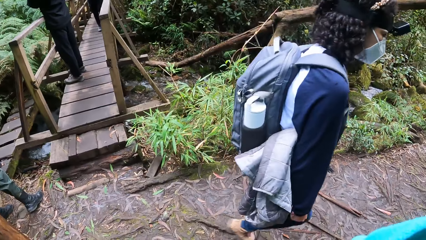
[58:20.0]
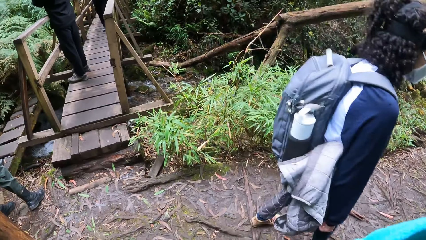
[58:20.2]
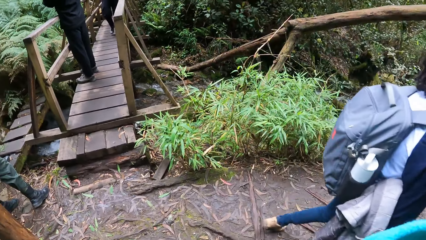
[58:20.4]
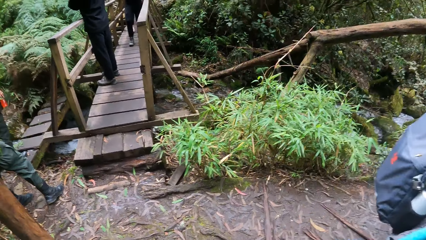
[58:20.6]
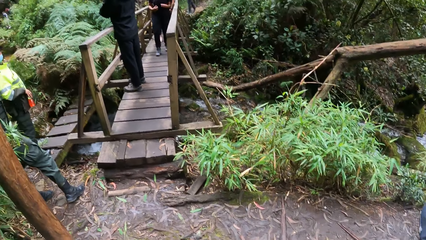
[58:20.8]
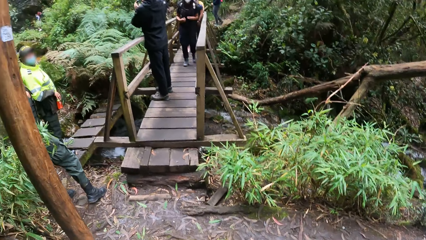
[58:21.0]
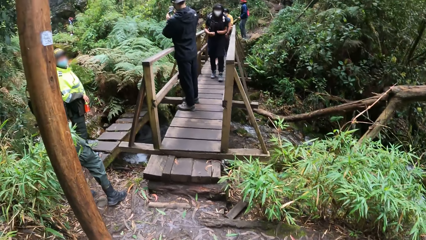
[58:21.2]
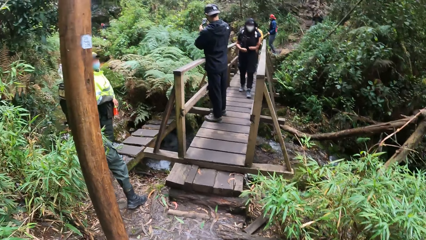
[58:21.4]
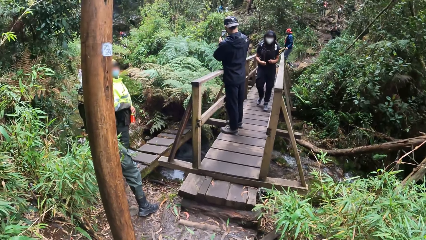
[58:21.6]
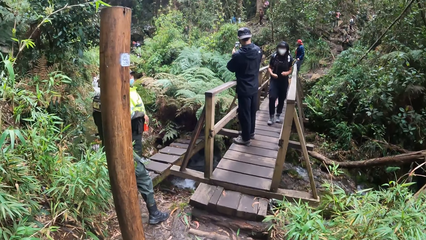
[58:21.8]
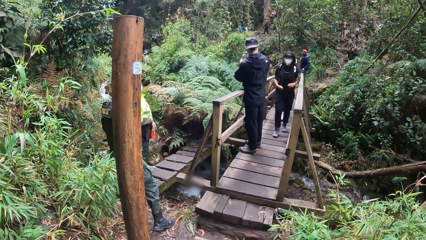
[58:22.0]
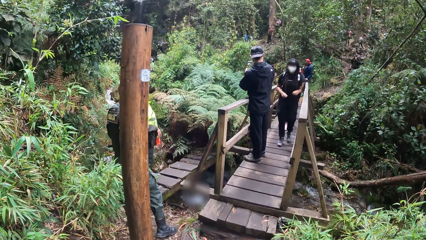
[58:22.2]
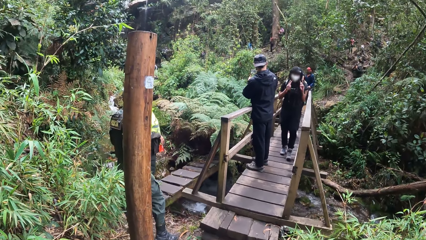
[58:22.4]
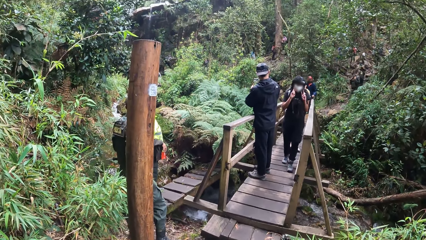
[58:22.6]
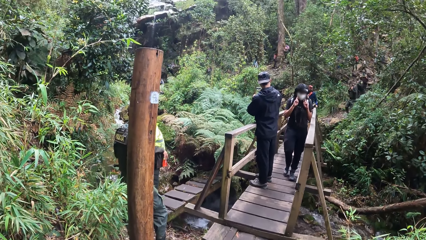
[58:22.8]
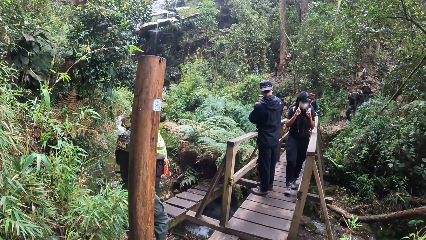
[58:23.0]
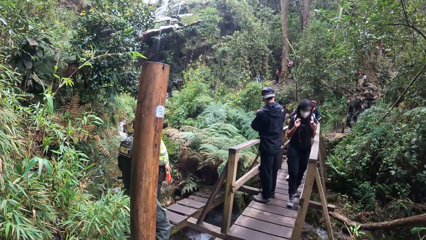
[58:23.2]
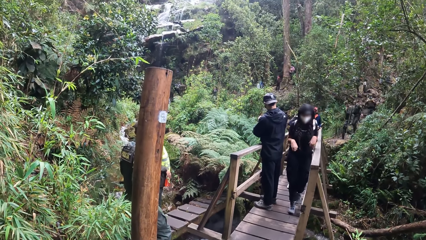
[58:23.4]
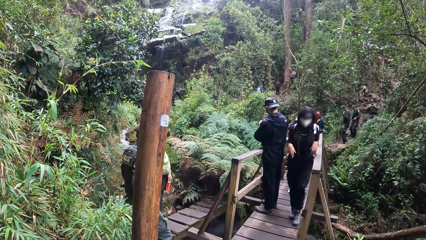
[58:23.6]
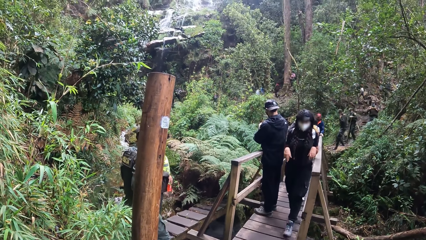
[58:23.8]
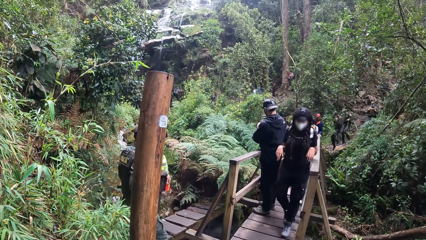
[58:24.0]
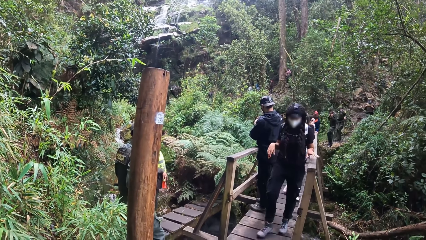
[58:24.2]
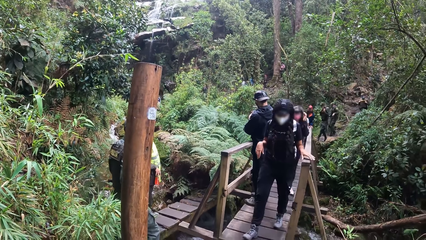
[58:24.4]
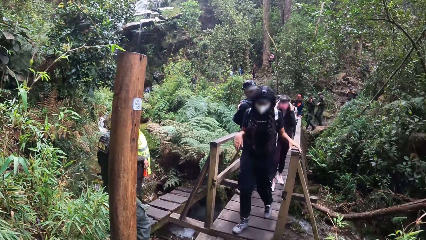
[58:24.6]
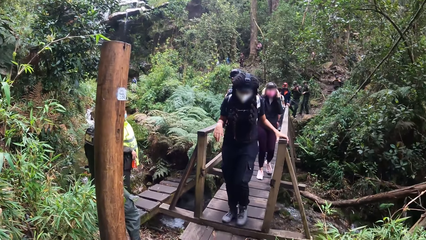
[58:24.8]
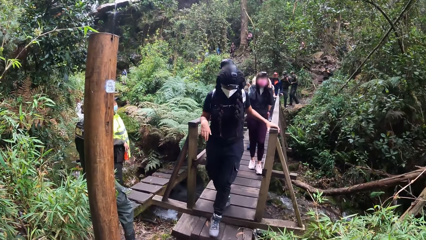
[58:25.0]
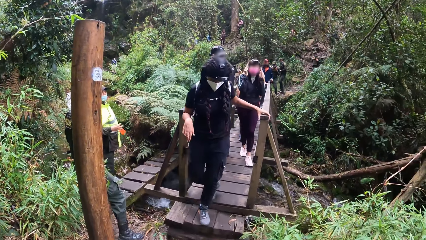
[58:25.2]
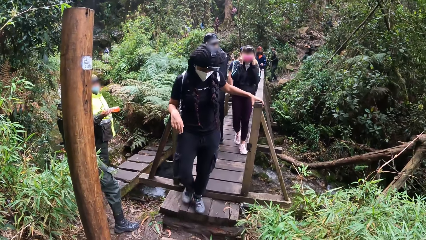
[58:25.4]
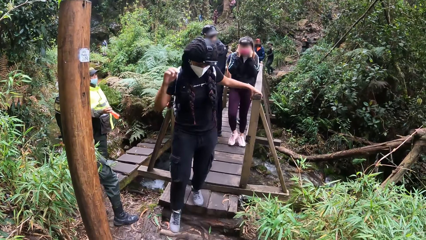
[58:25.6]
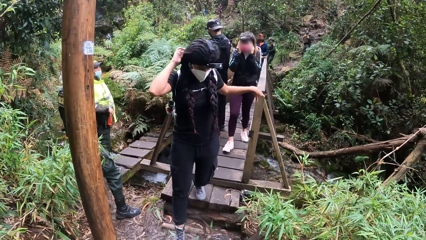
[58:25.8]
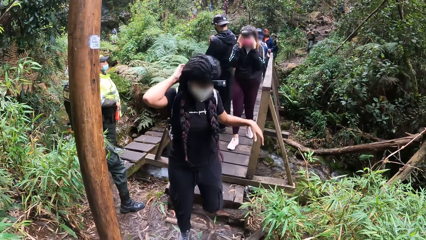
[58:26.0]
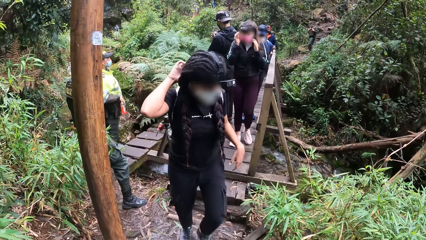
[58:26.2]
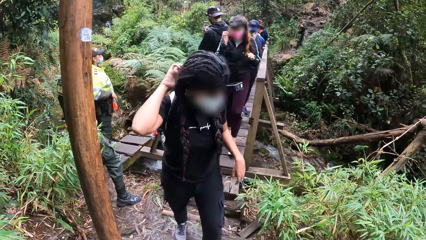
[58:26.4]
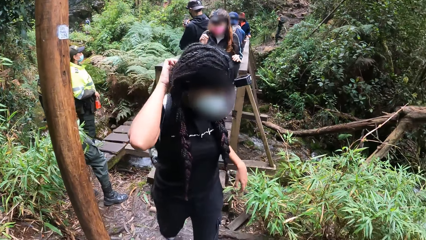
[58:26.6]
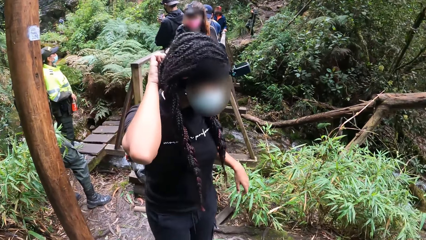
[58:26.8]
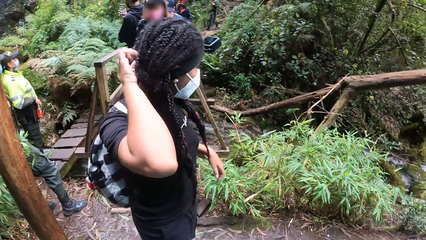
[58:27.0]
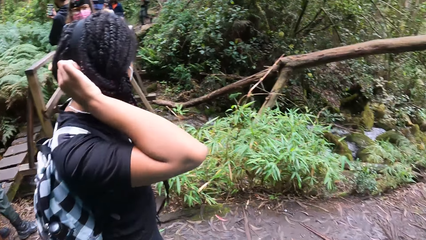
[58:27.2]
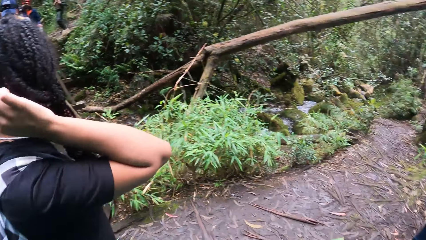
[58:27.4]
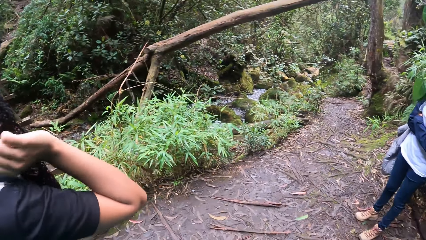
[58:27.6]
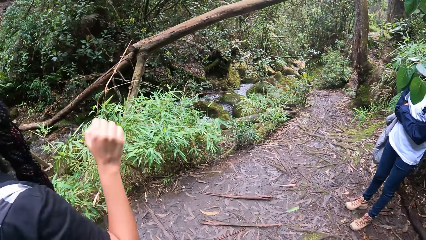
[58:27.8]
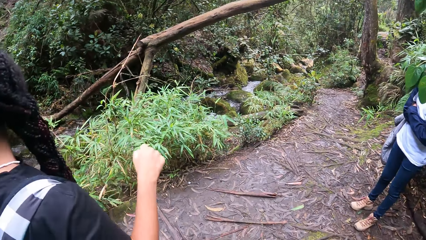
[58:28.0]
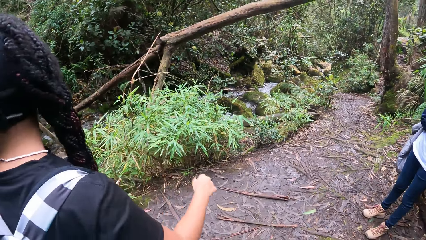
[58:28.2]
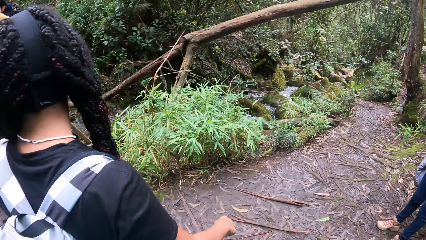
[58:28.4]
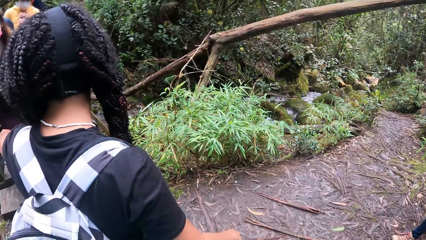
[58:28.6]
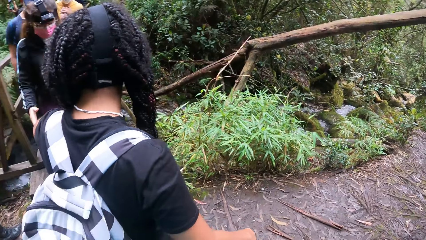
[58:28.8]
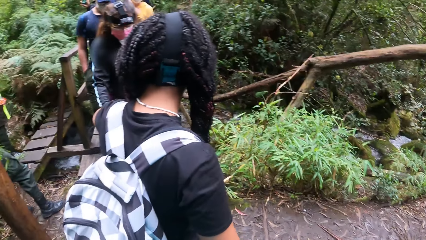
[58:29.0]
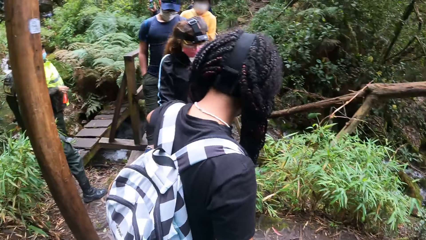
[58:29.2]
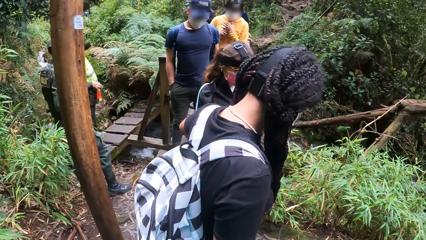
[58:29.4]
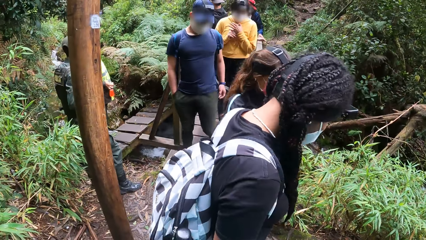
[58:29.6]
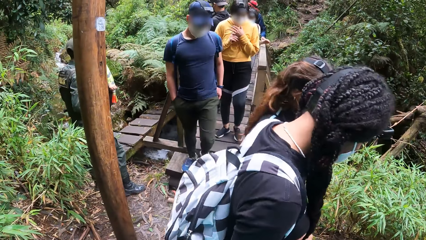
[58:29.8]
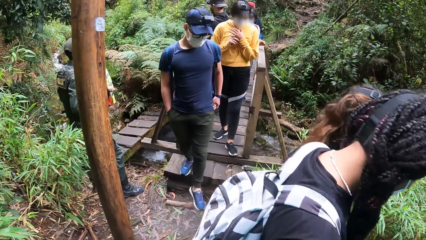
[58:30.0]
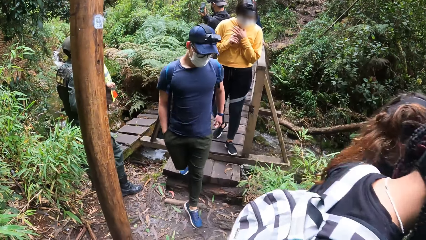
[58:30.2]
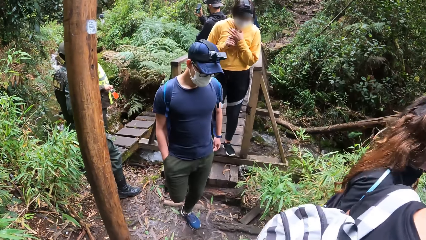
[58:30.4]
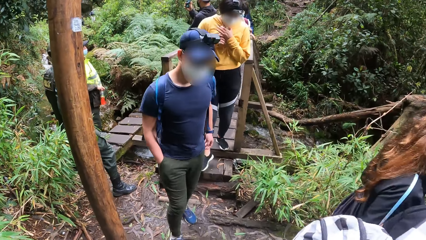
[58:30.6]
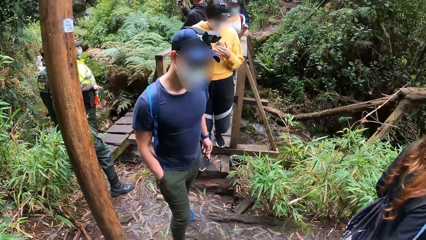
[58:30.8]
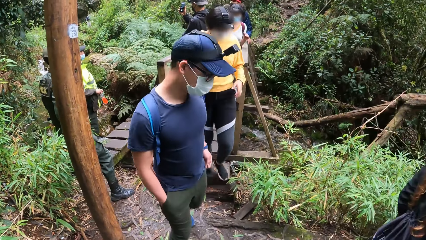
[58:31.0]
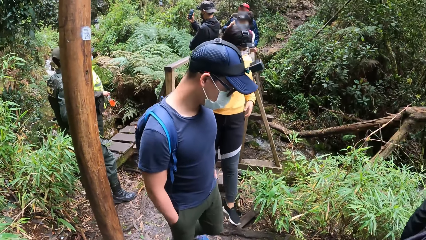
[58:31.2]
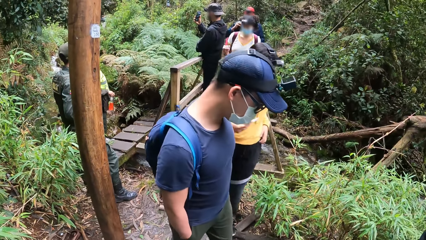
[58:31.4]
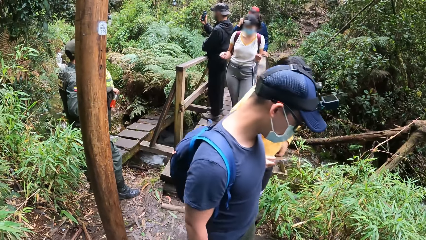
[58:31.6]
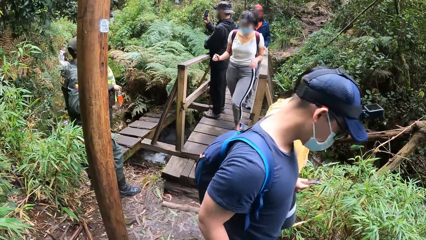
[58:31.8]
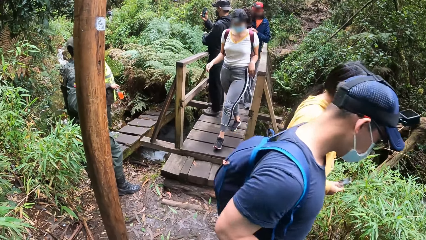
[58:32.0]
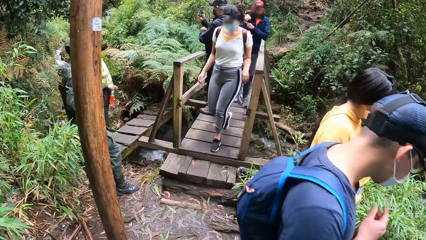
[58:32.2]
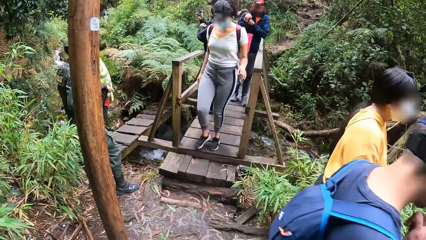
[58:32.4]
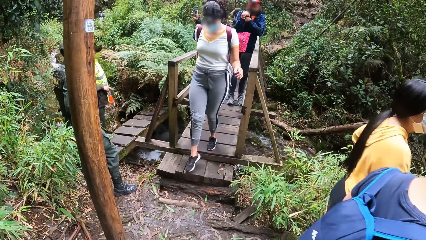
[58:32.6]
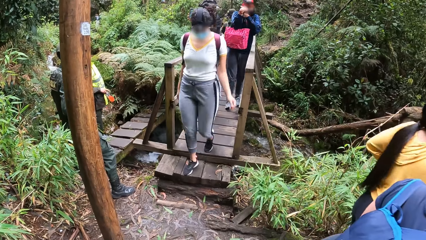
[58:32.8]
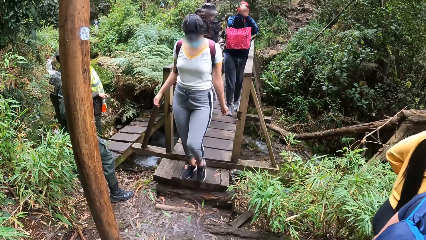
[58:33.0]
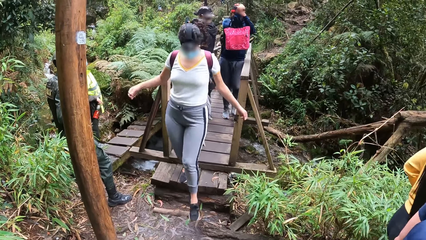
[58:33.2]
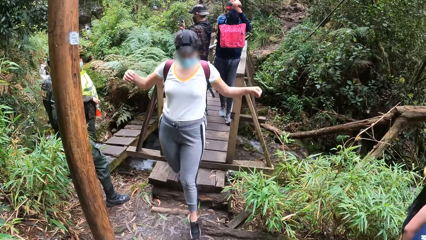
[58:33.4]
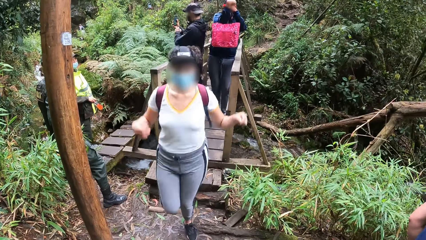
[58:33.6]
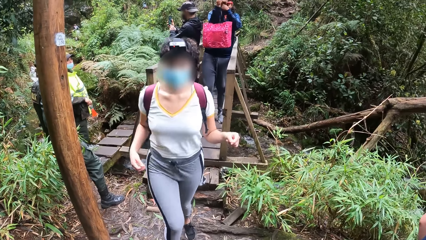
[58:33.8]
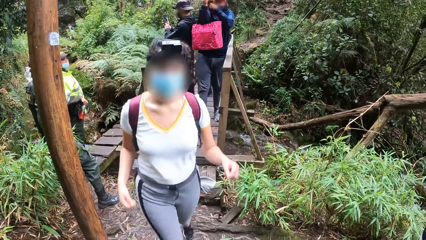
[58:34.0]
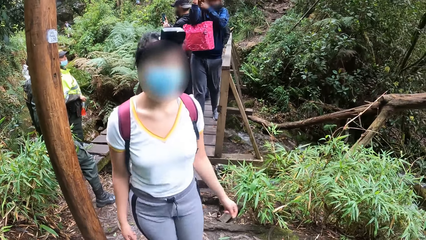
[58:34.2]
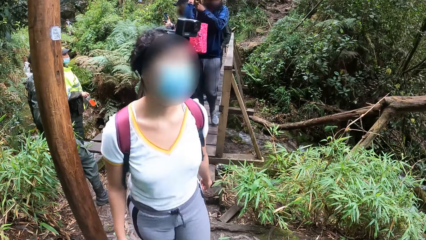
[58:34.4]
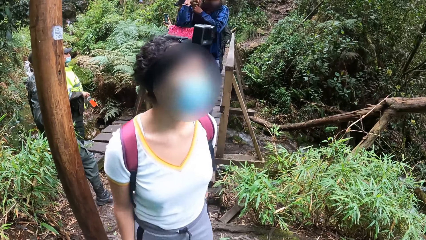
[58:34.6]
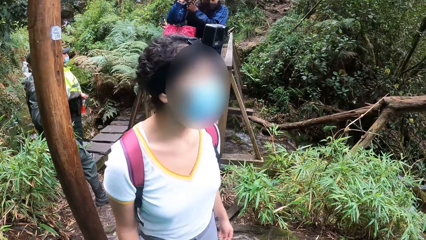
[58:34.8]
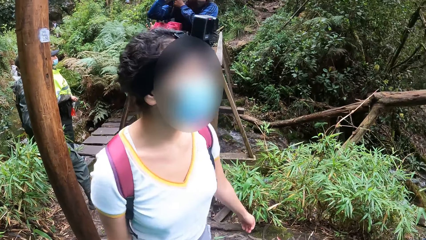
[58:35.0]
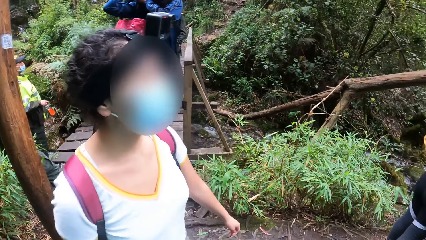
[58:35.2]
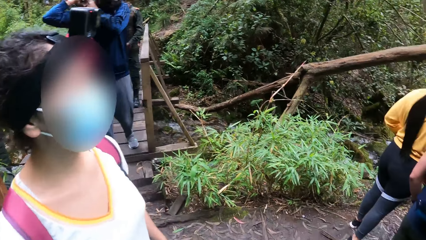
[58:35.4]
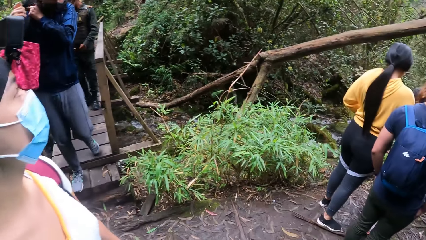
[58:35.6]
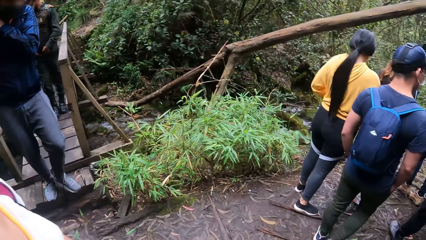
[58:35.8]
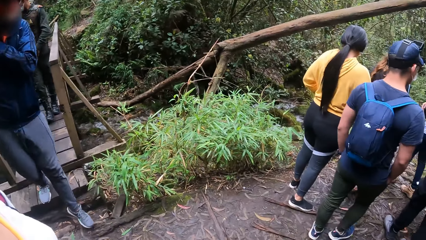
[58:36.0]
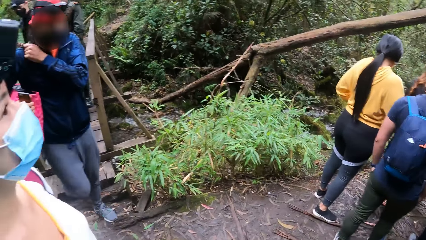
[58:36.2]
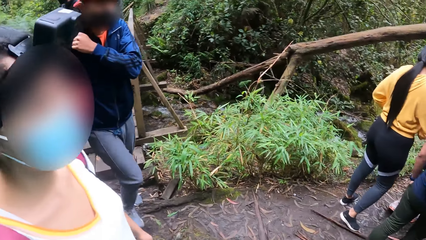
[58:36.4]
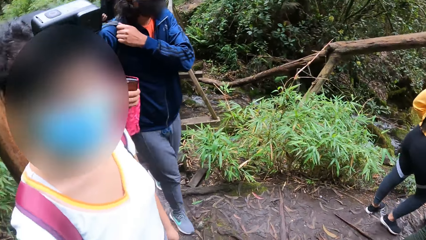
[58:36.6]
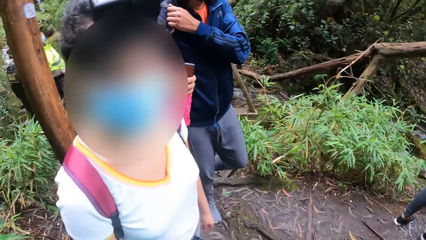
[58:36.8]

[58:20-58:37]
The camera wearer adjusts the camera on her head with both hands. She looks around the compound. The woman adjusts the facemask on her face with both hands, holds the mountain walkway barricade with her left hand, and adjusts the camera on her head with her right hand. Another woman walks on the mountain walkway.
